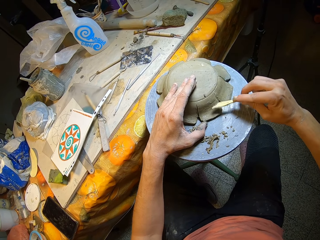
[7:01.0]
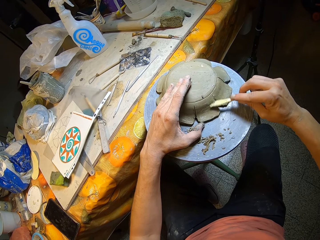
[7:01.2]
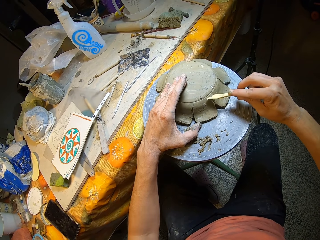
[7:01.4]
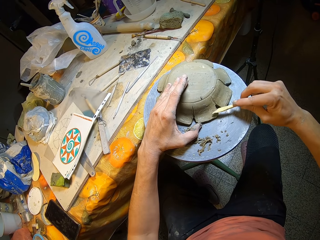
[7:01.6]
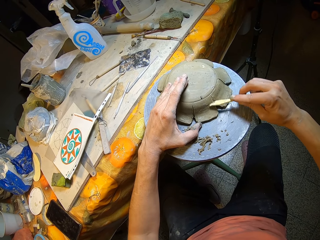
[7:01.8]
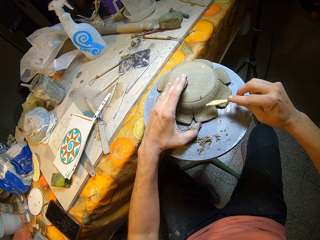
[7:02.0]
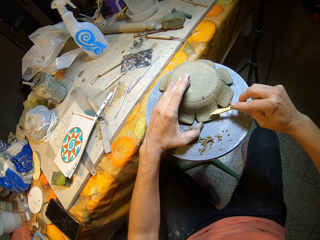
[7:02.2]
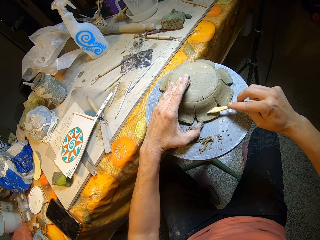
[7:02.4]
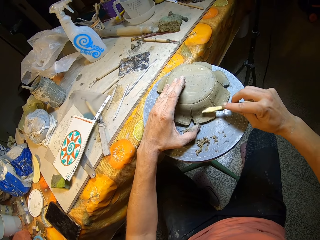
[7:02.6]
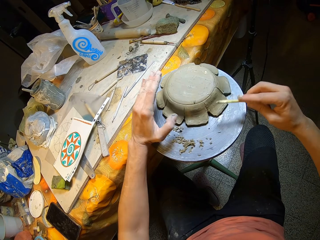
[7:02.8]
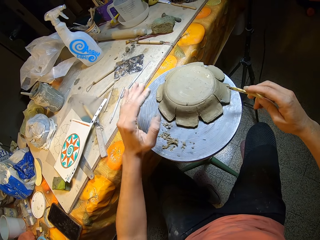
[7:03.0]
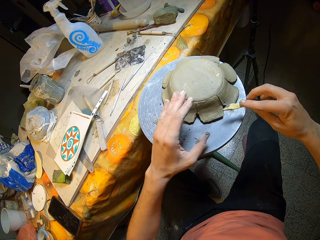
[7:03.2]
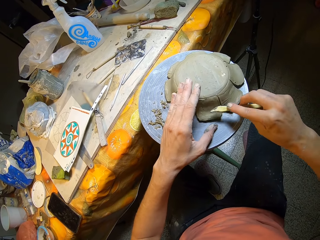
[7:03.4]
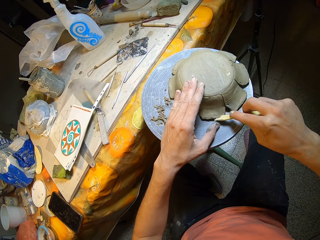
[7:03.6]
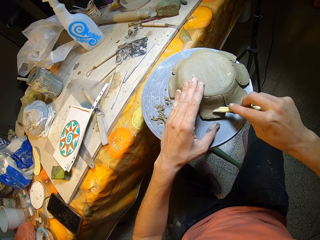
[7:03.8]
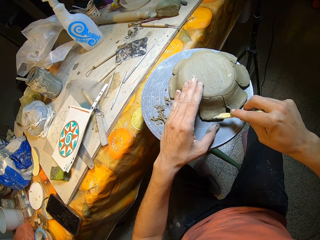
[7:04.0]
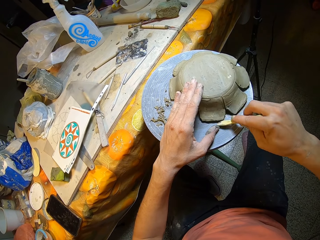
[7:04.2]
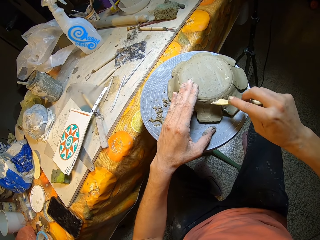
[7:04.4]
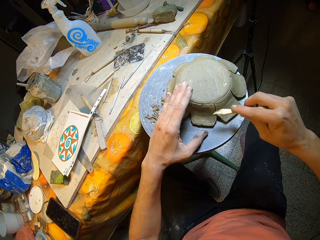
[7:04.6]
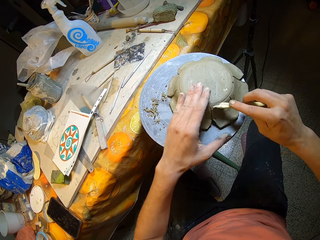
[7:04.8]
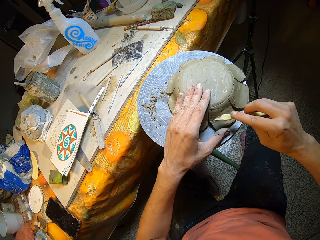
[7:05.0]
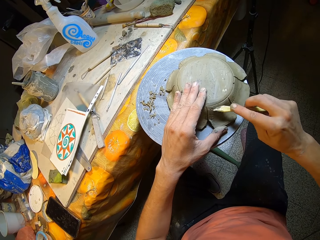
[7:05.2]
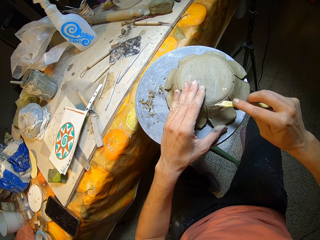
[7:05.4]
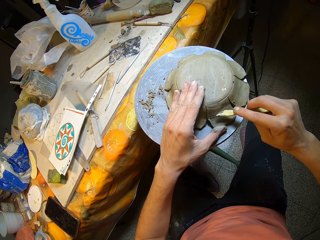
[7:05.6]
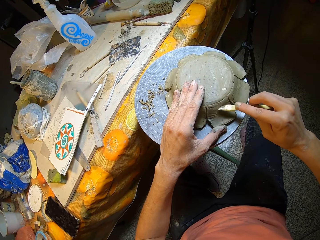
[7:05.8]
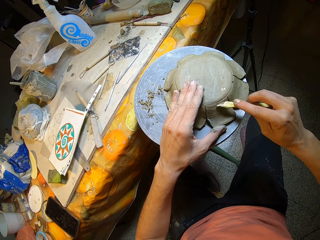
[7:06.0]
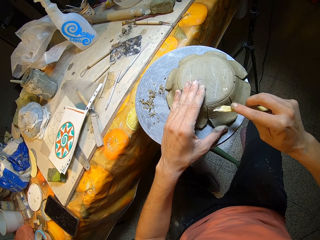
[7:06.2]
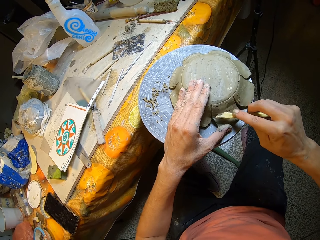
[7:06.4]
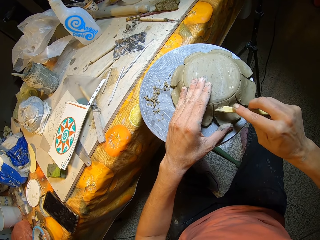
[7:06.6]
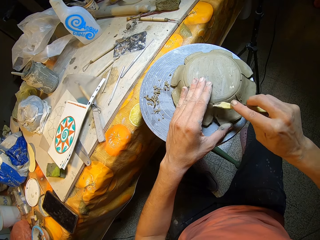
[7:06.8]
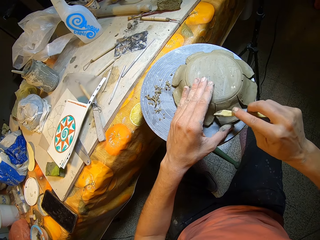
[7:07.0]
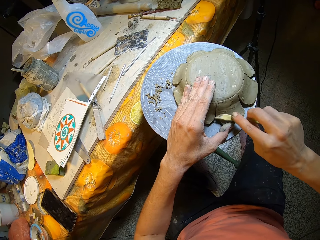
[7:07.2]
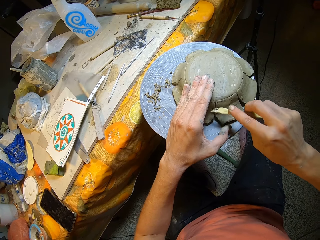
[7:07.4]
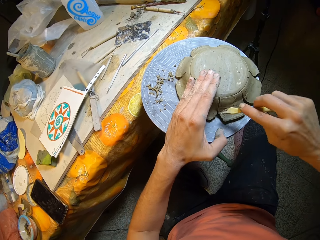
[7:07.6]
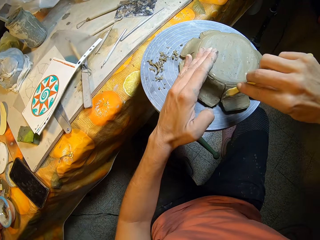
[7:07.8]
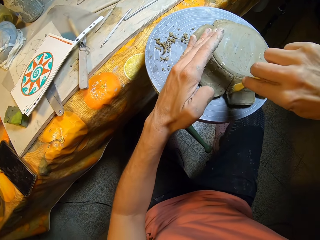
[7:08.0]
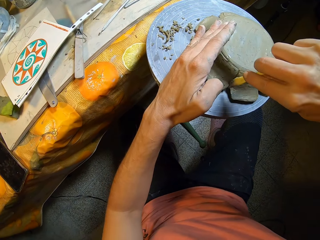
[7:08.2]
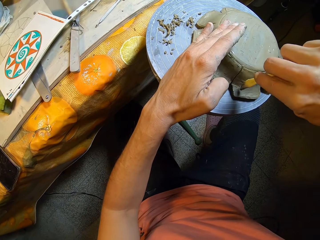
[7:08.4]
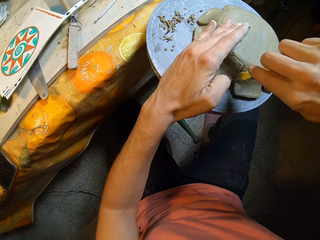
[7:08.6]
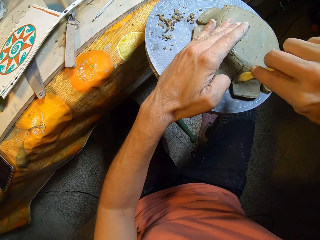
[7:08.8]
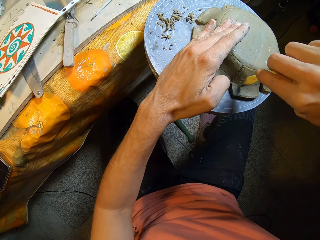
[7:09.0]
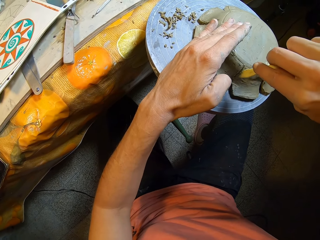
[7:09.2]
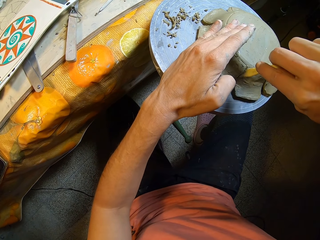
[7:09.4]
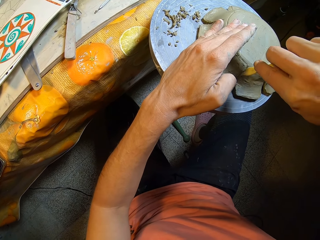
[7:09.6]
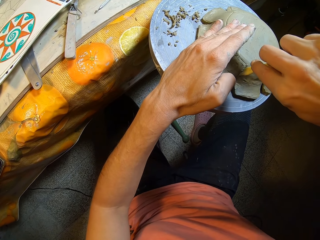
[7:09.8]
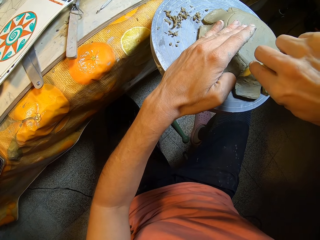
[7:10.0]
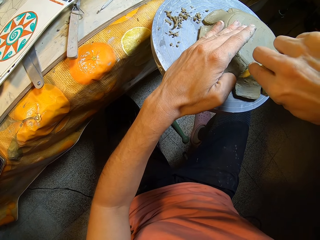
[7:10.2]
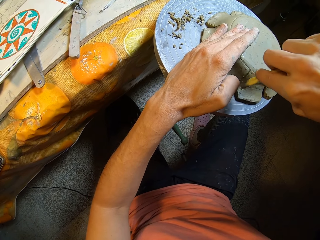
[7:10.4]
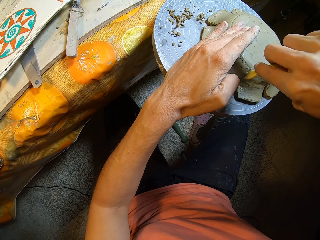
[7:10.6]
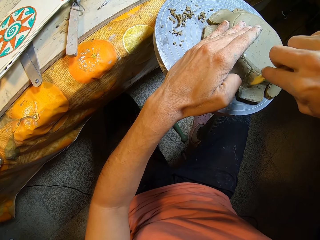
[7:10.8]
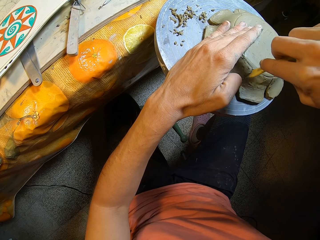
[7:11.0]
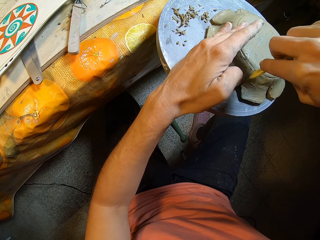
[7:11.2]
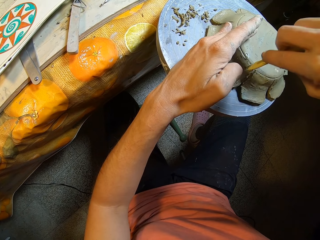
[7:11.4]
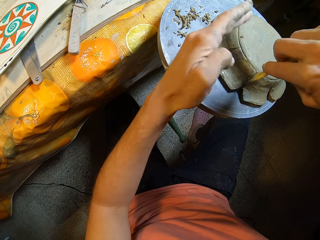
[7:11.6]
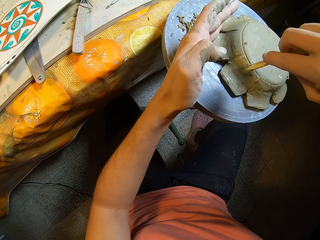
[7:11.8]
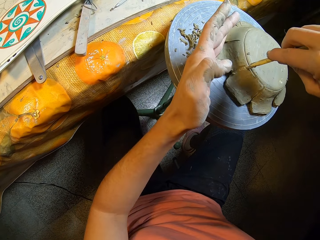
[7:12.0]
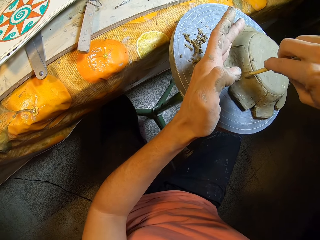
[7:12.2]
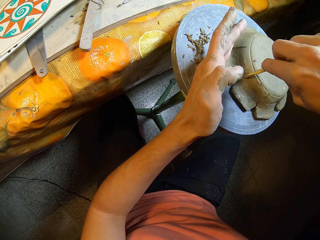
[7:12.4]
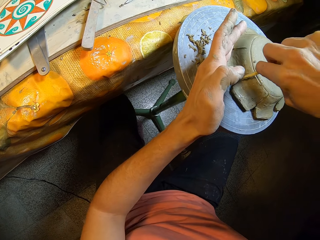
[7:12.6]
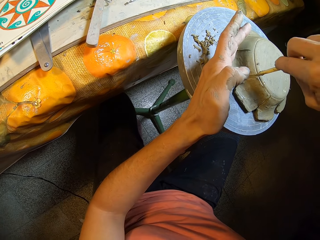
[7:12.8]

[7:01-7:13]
The camera wearer turns the ceramic on the table with his left hand. He turns the ceramic again. He carves the ceramic on the table with the wooden modeling tool in his right hand.

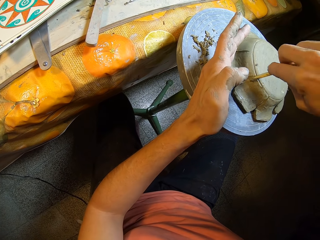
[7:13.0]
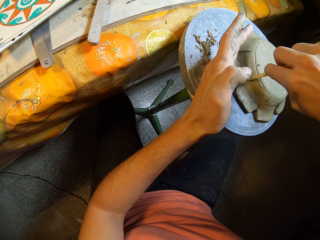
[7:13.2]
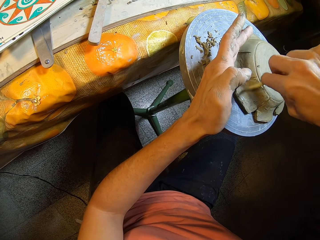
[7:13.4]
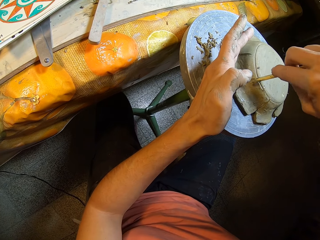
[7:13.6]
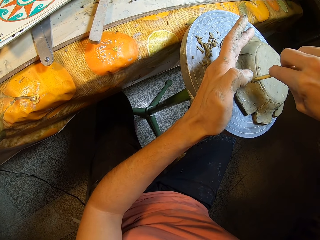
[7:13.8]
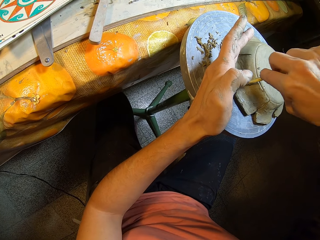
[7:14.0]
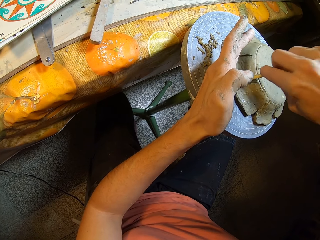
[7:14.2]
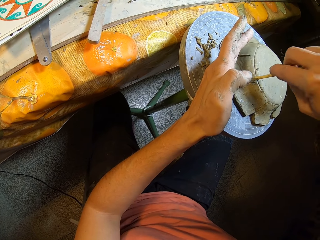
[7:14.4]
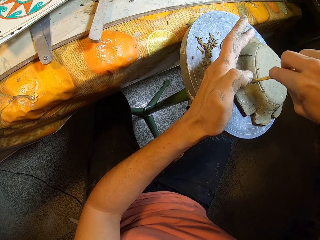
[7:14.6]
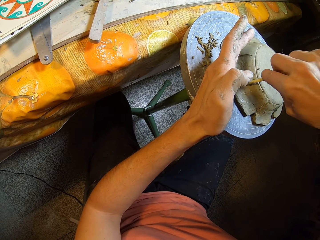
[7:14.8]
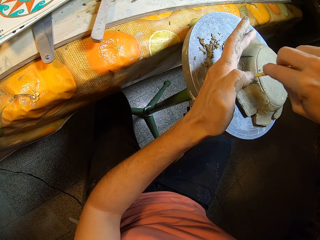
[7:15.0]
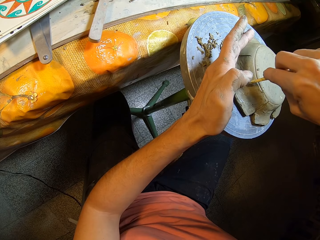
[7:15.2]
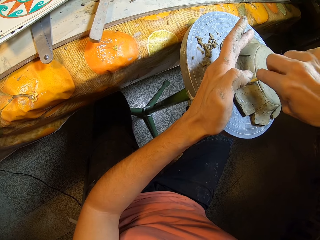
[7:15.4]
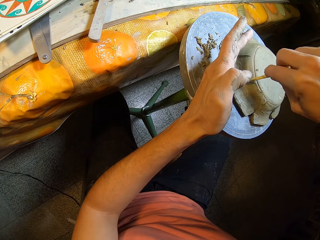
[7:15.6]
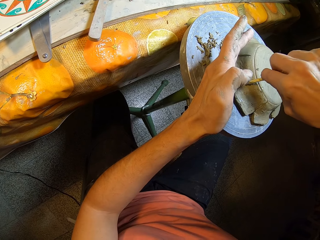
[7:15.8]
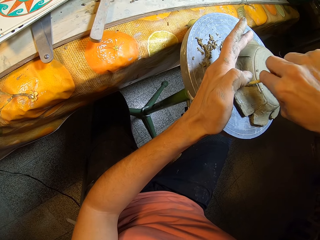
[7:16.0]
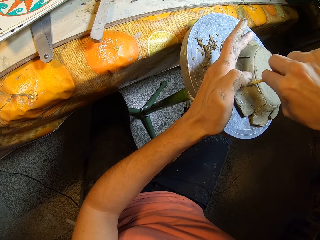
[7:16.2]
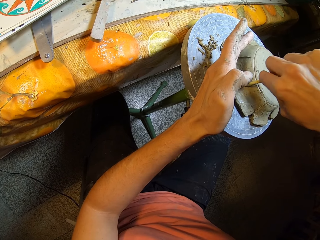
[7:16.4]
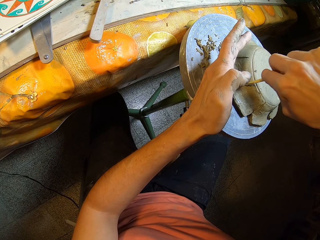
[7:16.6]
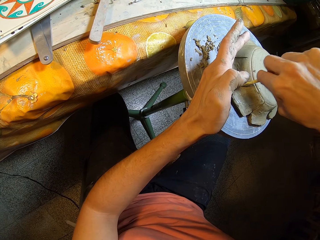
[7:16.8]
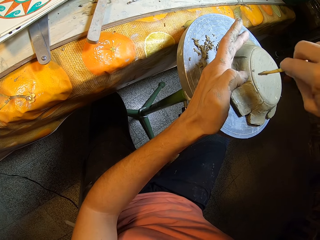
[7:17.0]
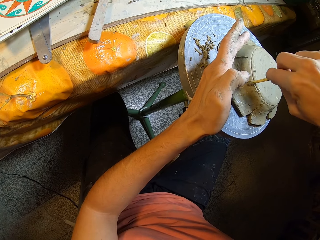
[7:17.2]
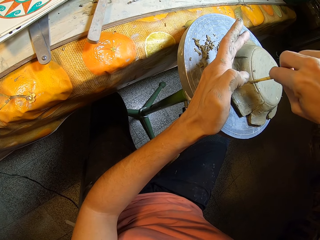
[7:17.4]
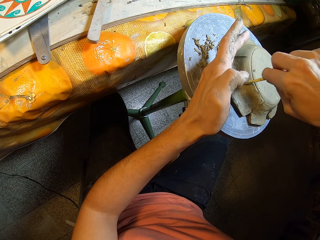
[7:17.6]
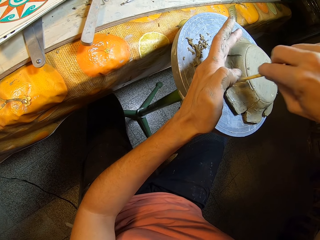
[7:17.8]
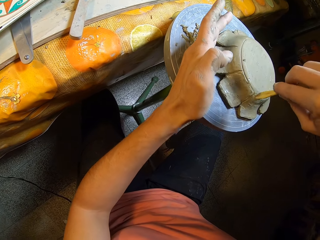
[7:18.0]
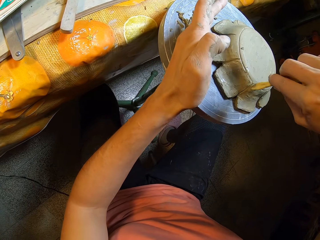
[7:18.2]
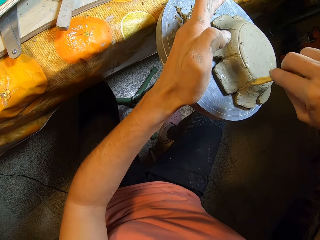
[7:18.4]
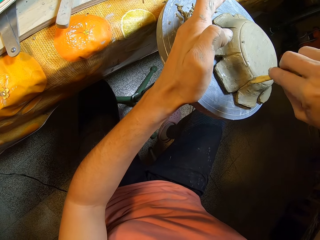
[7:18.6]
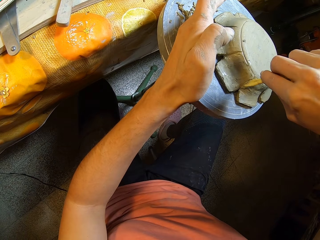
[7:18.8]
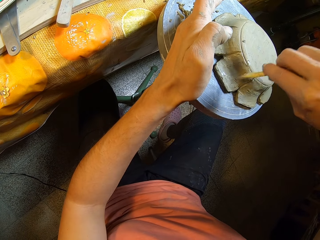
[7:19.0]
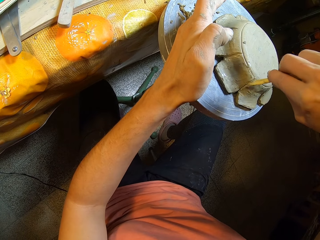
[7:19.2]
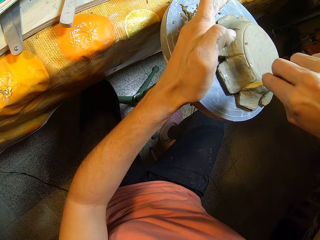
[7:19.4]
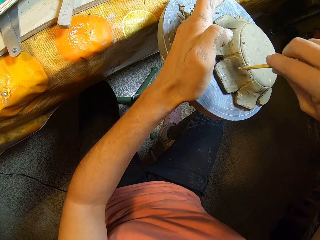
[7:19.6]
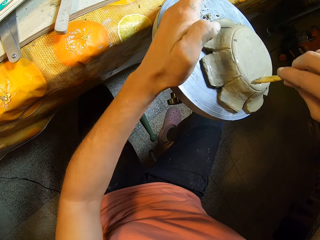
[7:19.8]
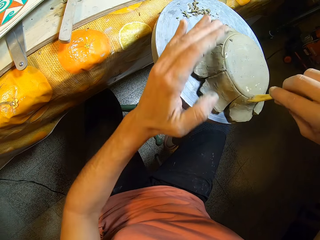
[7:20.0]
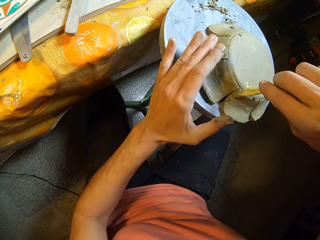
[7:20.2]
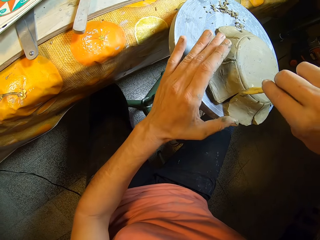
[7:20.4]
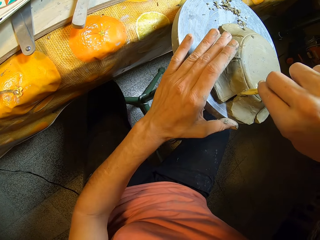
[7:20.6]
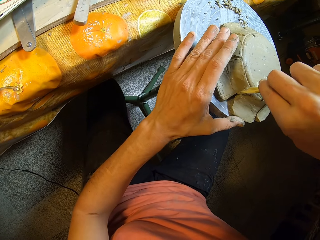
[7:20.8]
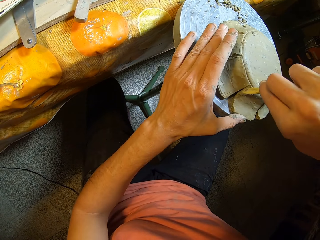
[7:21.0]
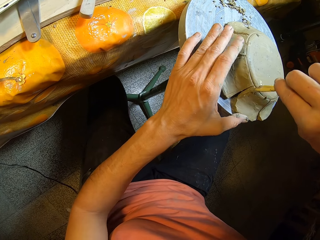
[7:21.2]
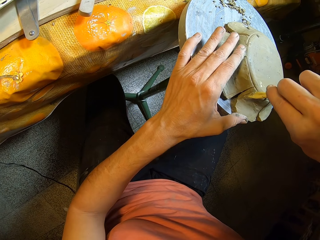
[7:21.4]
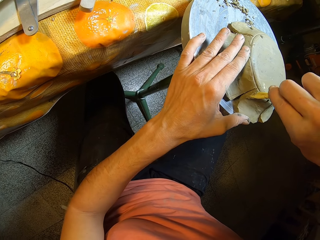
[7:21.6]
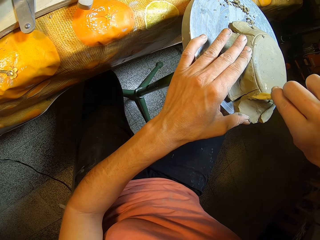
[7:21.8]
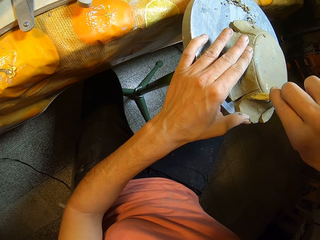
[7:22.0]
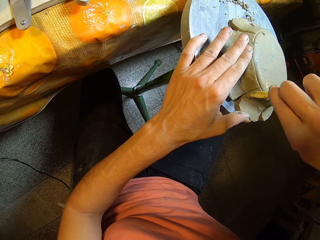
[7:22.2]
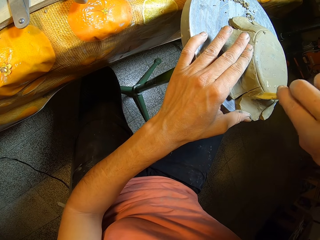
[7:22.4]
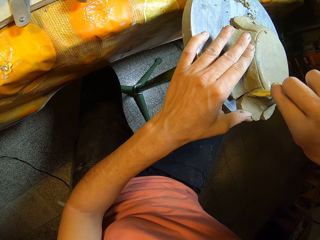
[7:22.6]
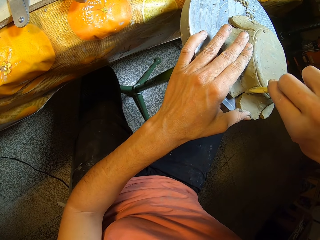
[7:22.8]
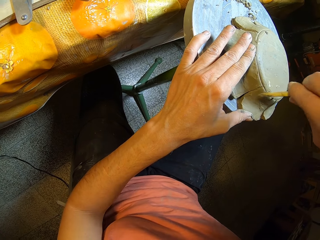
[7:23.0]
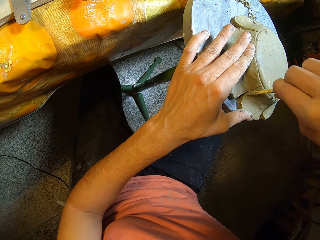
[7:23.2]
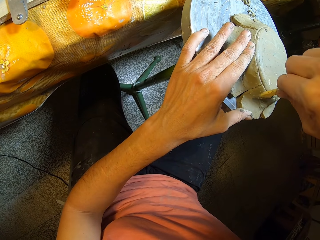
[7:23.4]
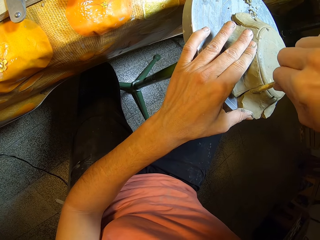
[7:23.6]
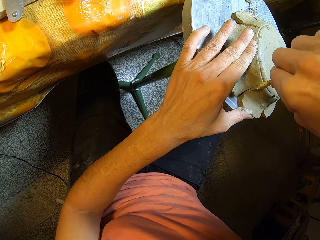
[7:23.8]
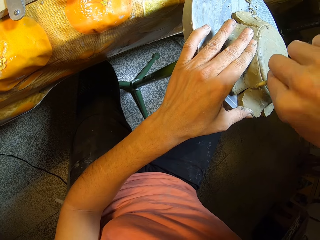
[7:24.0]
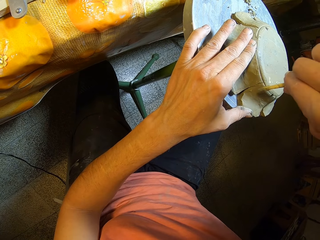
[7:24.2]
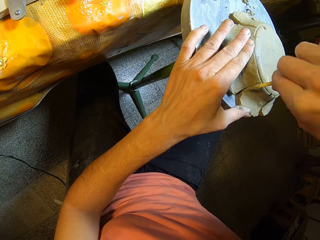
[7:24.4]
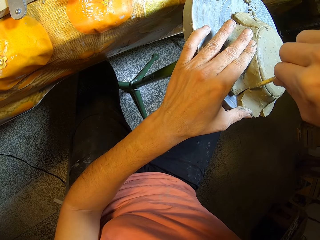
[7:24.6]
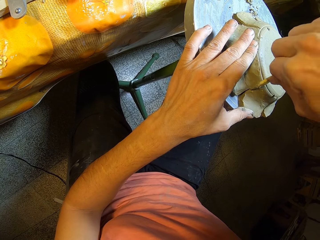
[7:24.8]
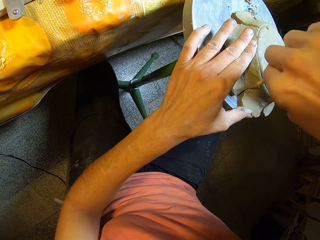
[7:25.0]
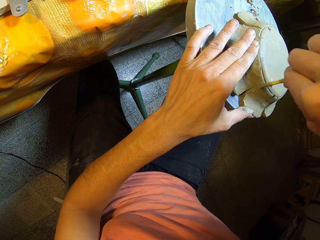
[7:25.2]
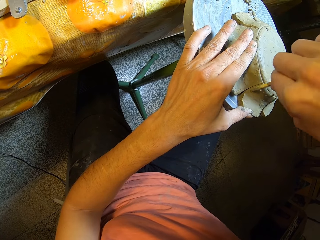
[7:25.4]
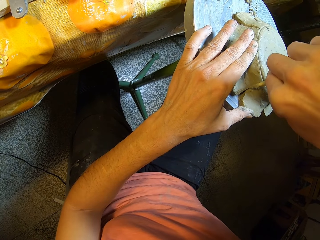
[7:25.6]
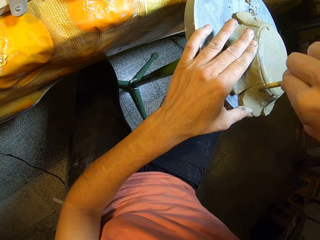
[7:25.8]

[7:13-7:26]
The camera wearer turns the ceramic on the table with his left hand. He carves the ceramic on the table with the wooden modeling tool in his right hand.
